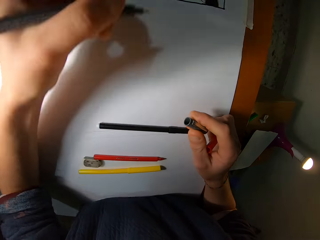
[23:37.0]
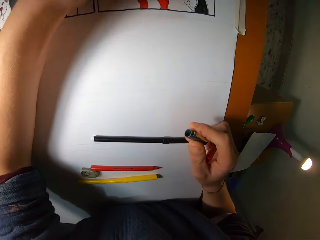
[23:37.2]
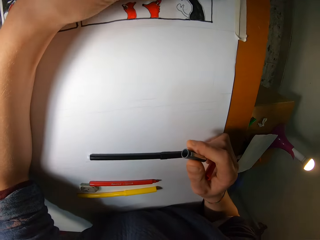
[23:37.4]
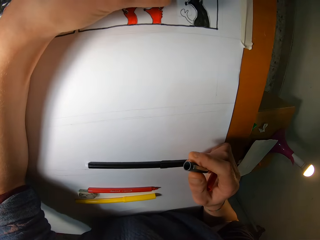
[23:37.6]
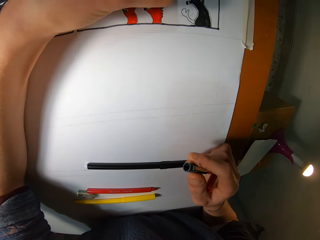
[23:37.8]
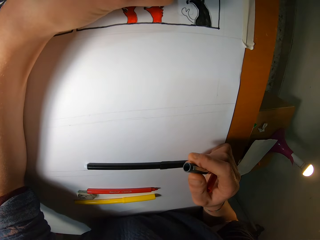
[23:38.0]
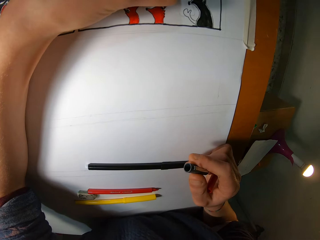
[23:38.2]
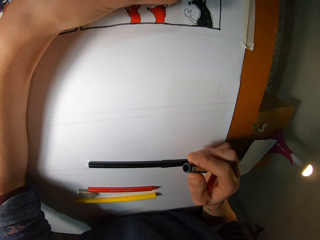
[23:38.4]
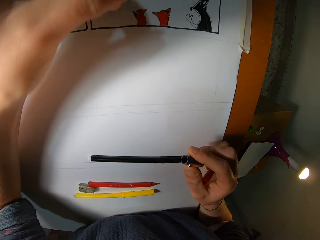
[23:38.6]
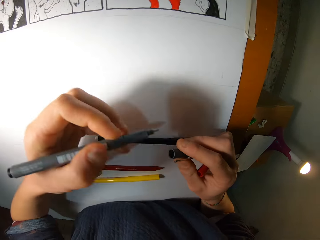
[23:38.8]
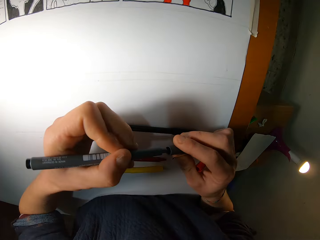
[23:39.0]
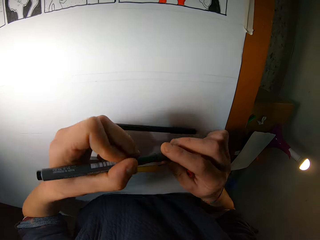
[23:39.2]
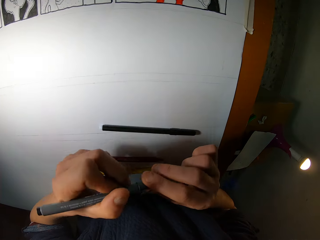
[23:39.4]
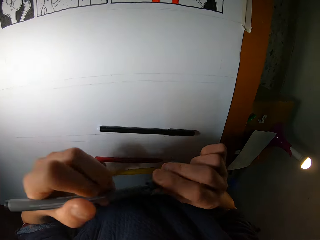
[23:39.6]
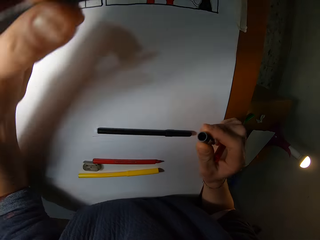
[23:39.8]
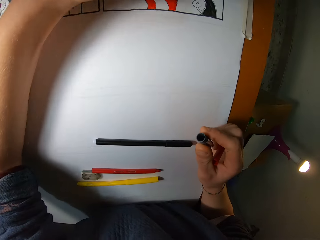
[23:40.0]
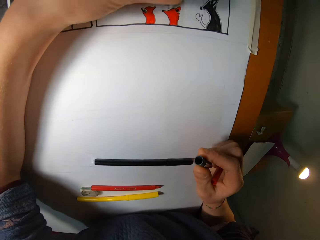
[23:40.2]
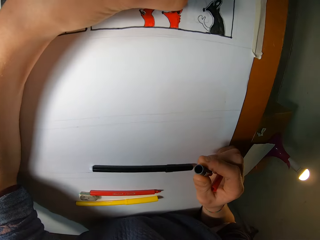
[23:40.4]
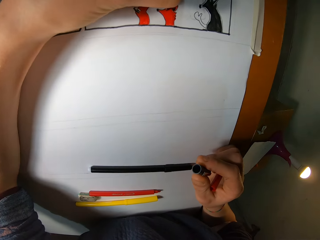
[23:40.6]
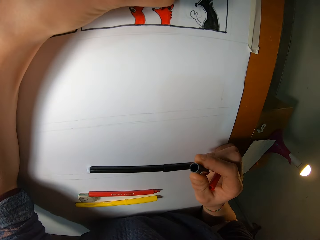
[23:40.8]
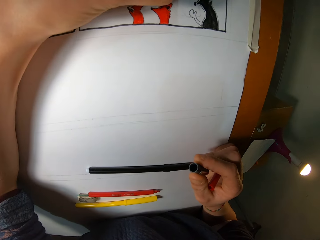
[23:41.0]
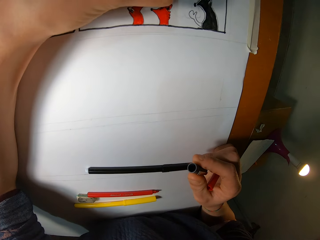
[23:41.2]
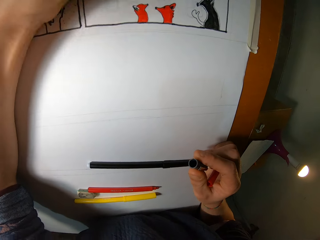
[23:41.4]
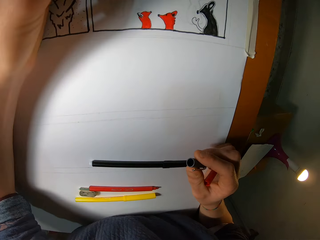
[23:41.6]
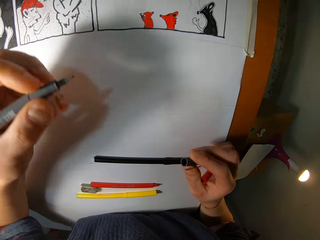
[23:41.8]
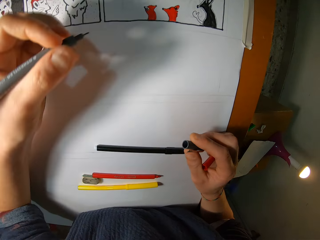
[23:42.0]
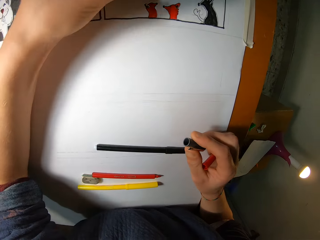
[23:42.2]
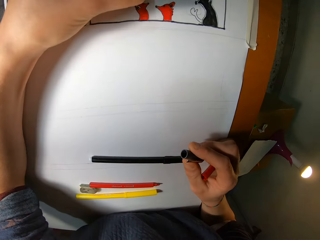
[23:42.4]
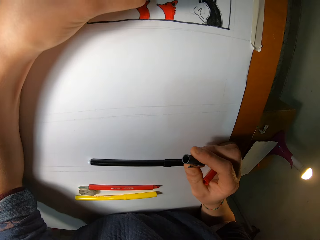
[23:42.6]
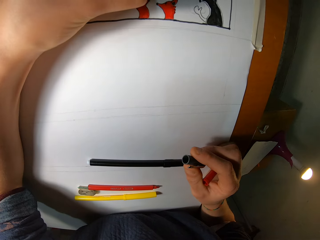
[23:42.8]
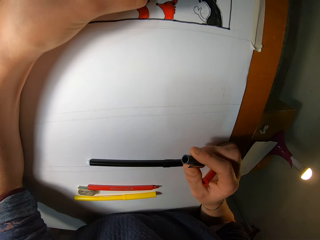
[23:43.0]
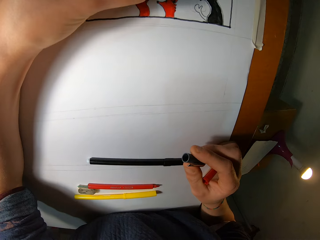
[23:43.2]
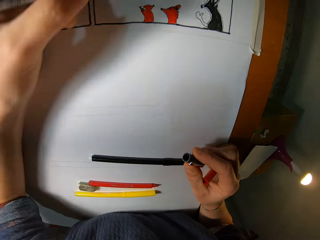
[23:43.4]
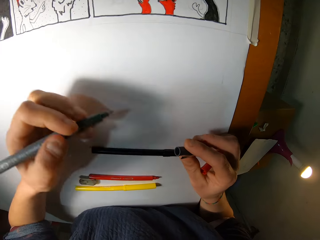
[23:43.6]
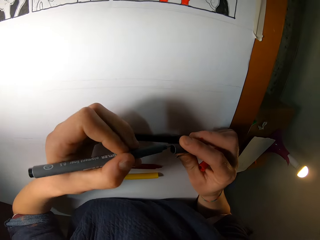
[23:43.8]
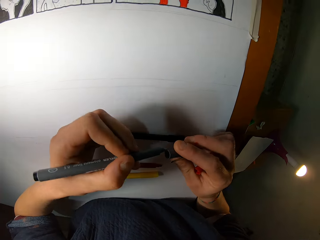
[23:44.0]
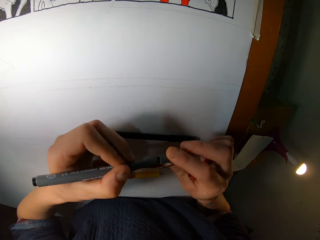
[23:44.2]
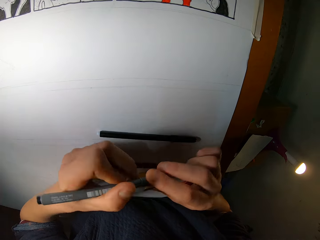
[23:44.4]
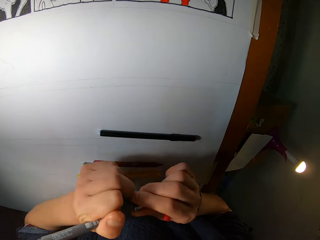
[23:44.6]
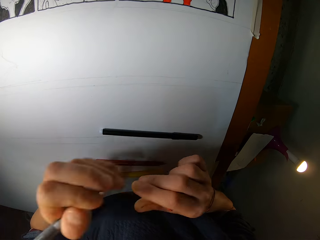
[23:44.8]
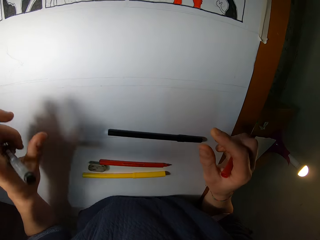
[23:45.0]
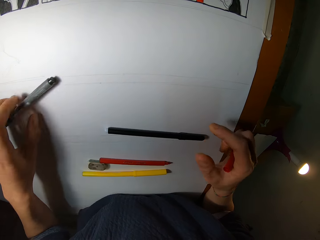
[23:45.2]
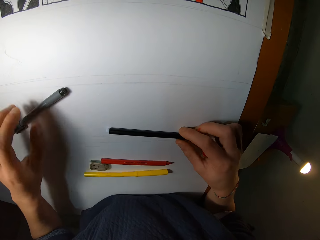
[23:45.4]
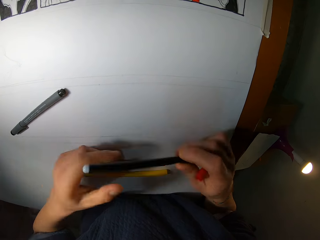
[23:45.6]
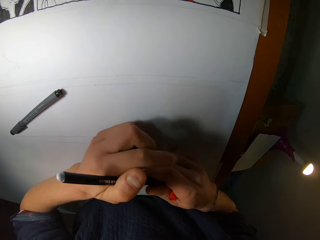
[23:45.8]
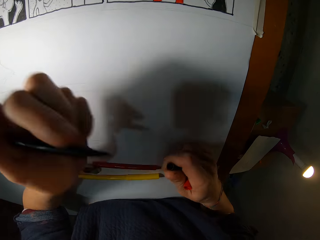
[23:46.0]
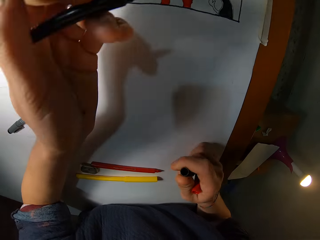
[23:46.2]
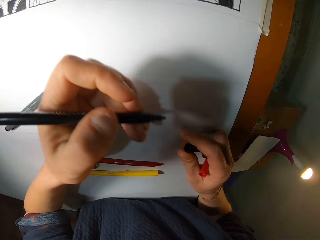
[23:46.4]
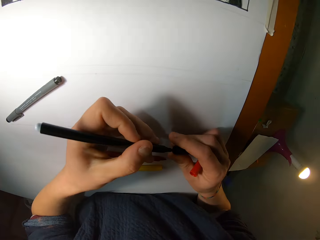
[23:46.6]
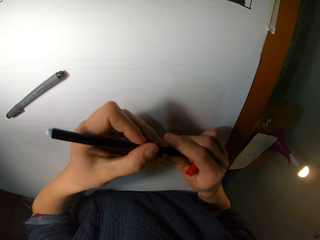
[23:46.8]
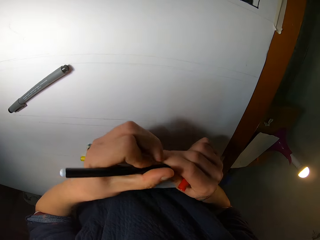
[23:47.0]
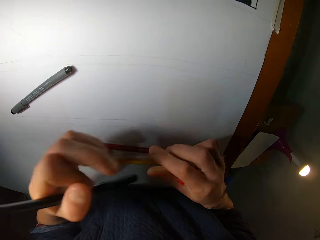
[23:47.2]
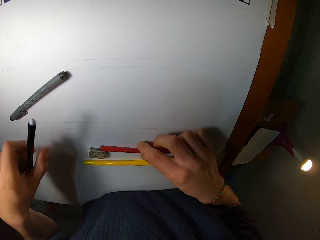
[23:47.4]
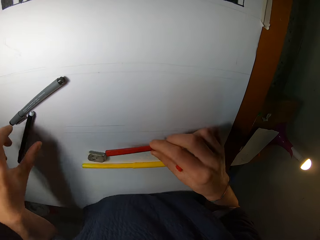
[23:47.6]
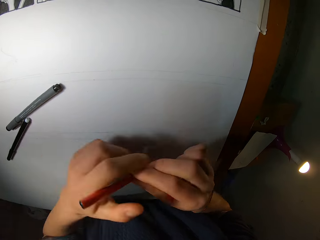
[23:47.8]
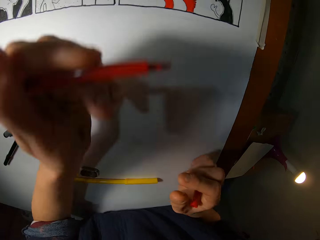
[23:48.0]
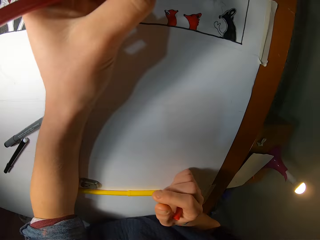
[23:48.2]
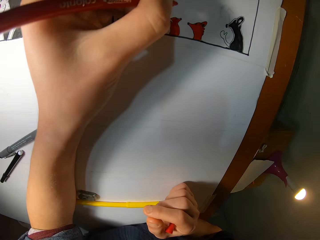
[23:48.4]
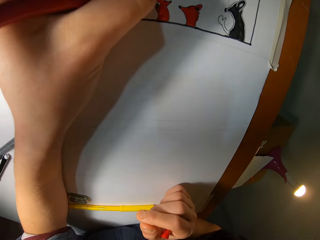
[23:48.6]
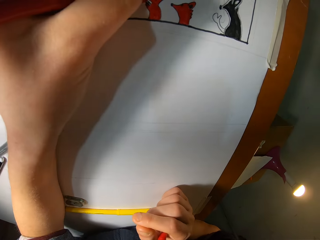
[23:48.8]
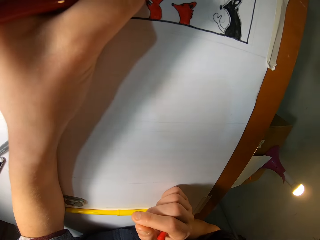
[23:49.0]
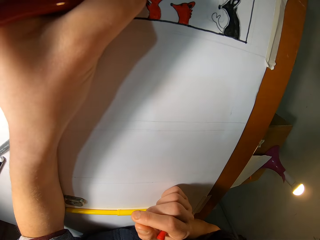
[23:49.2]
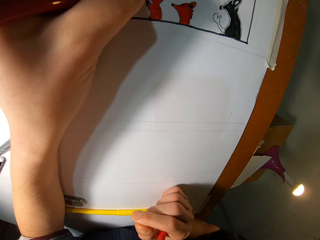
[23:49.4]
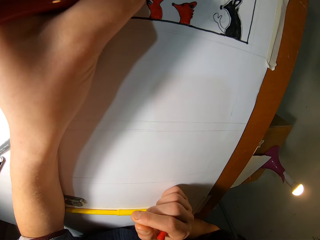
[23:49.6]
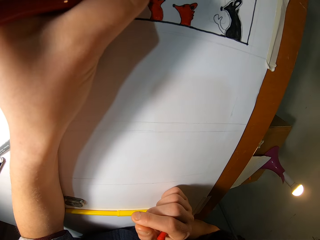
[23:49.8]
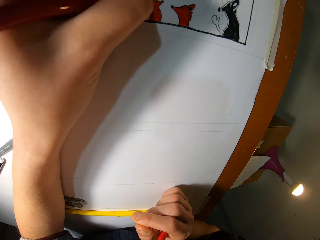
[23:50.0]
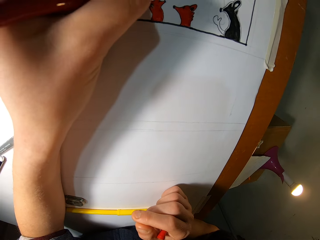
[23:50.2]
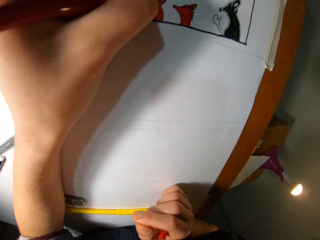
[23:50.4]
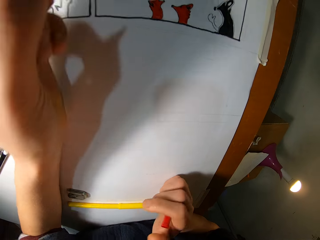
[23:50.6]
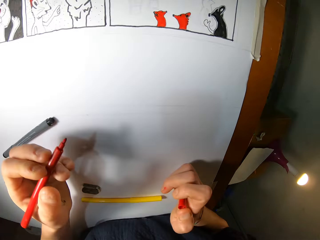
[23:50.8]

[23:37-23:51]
The camera wearer inserts the cover into the pigment liner with his right hand. He removes the pigment liner from the cover with his left hand. He draws on the paper on the table with the pigment liner in his left hand. He inserts the cover into the pigment liner with his right hand. He drops the pigment liner on the table with his left hand. He picks up a color pen from the table with his right hand. He opens the cover of the color pen with his right hand. He closes the pen with a lid. He picks up the color marker from the table with his right hand. He drops the color pen on the table with his left hand. He draws on the paper on the table with the color marker in his left hand.

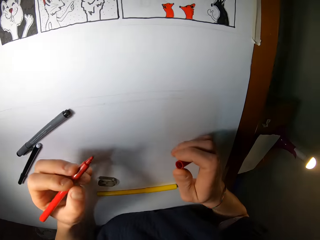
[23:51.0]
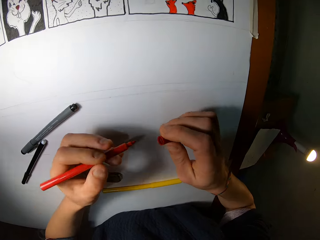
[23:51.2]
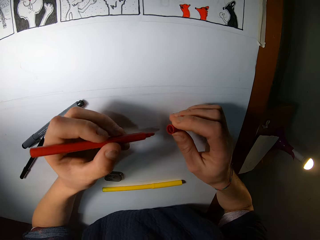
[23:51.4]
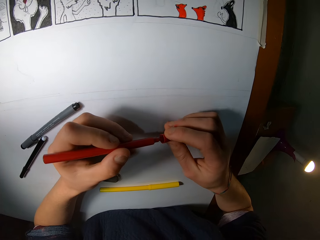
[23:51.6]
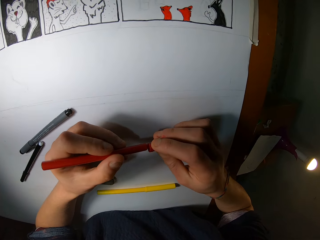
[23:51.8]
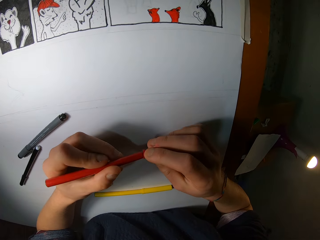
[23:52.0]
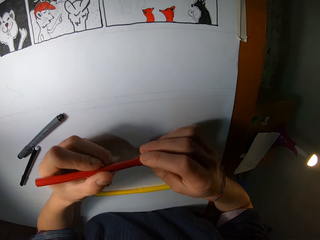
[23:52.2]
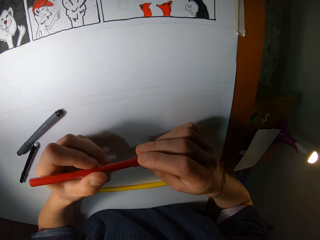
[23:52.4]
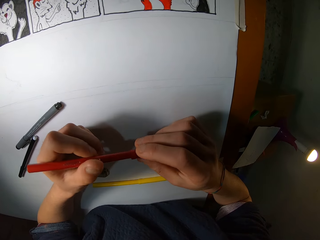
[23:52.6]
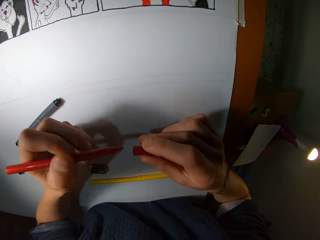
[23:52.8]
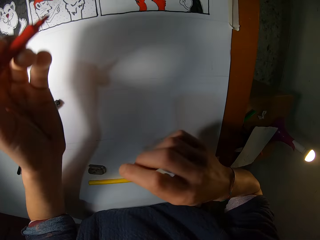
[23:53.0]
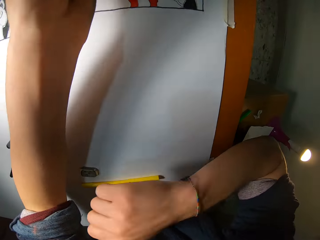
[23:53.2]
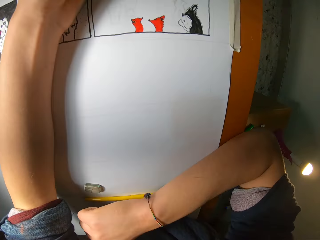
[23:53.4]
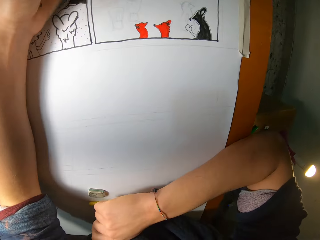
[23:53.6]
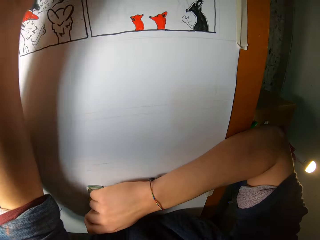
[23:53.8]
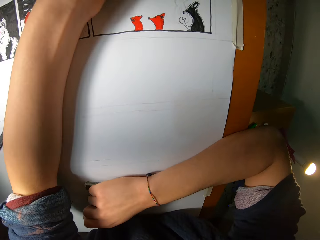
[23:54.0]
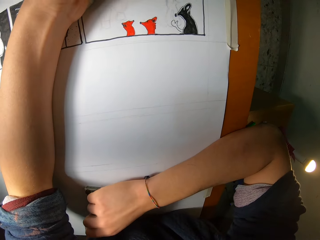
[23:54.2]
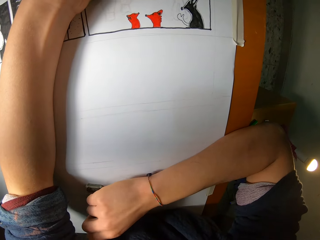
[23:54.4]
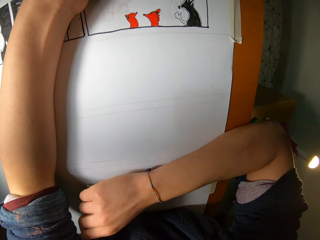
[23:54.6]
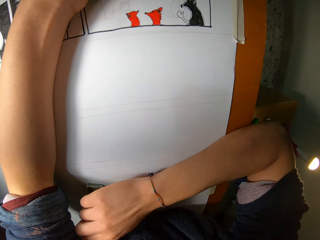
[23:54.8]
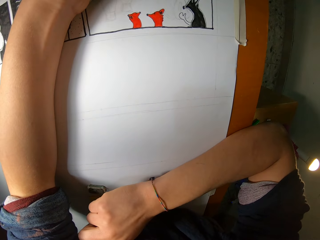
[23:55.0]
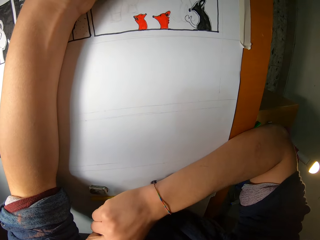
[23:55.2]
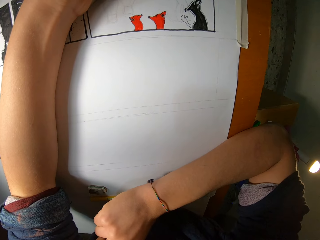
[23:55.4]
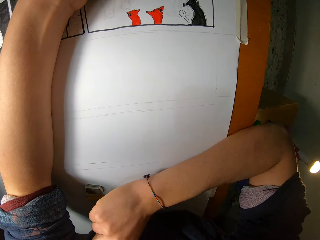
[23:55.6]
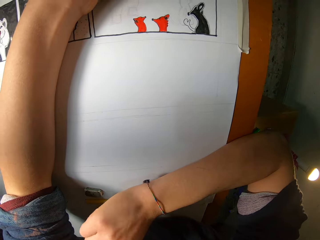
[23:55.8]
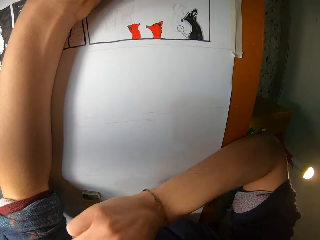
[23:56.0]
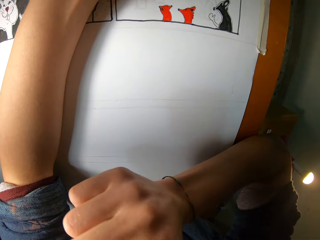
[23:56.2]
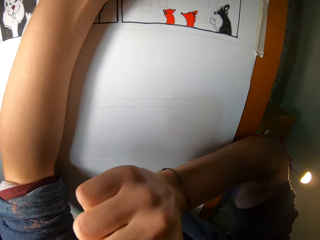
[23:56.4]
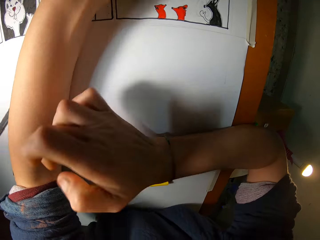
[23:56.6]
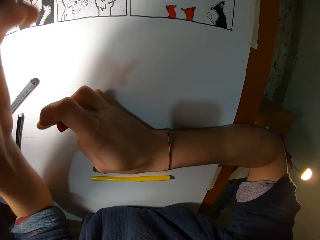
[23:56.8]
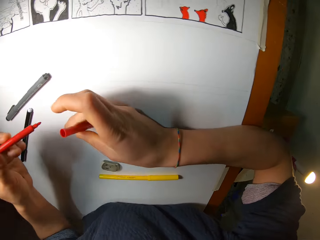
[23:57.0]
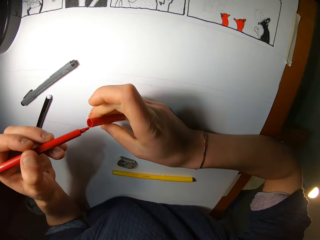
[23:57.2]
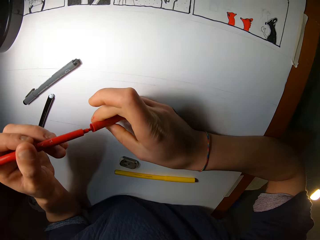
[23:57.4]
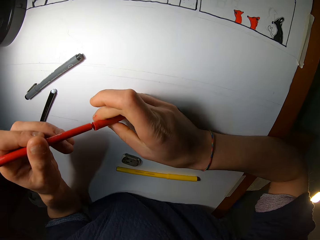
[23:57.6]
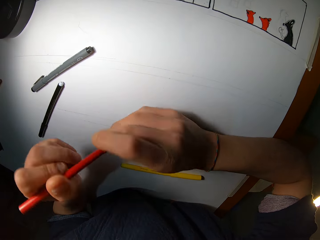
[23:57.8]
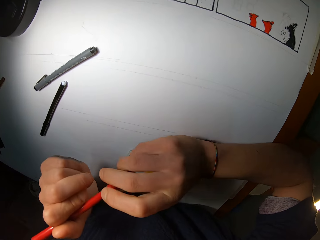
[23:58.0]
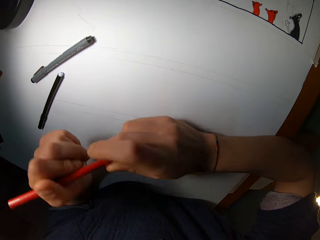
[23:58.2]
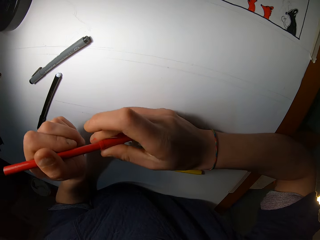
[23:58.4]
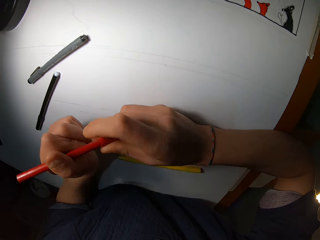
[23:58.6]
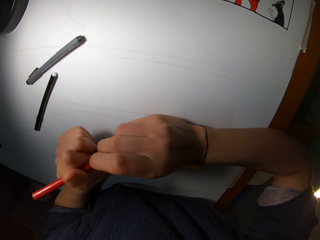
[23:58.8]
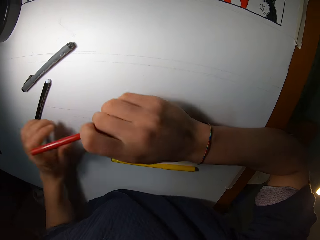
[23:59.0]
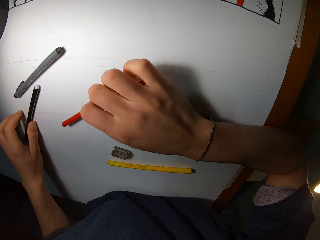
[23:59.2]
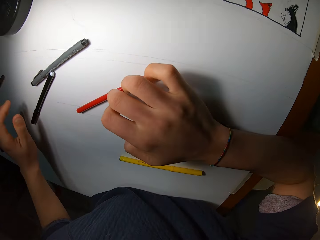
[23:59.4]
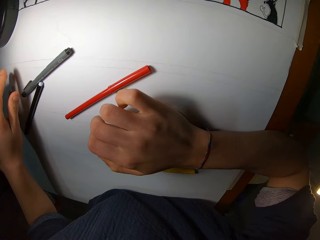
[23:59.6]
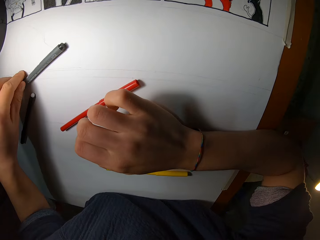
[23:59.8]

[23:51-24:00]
The camera wearer inserts the cover into the color marker with his right hand. He removes the color marker from the cover with his left hand. He draws on the paper on the table with the color marker in his left hand. He inserts the cover into the color marker with his right hand. He drops the color marker on the table with his right hand.
